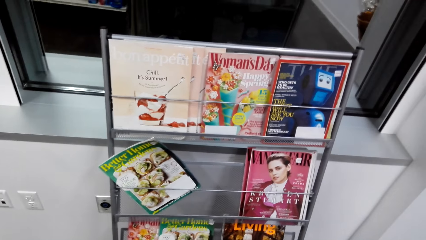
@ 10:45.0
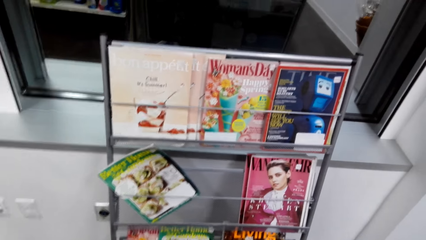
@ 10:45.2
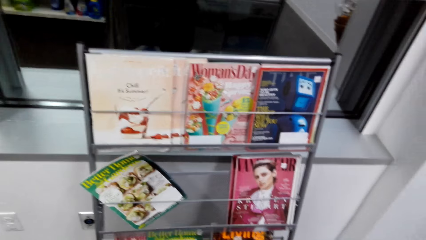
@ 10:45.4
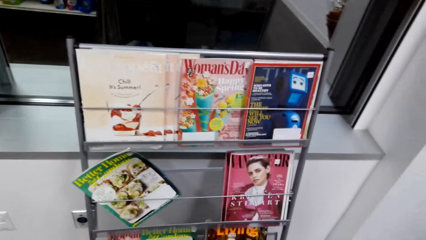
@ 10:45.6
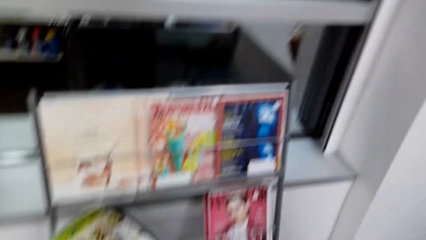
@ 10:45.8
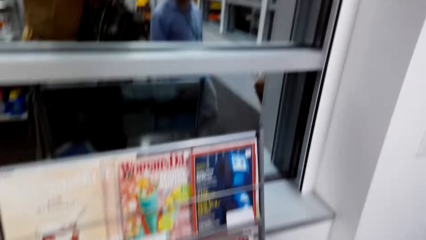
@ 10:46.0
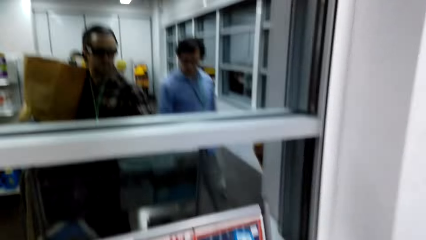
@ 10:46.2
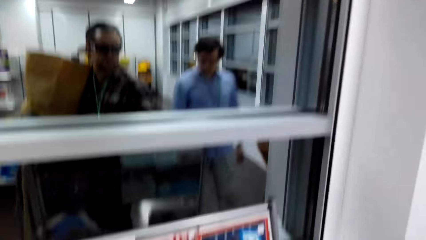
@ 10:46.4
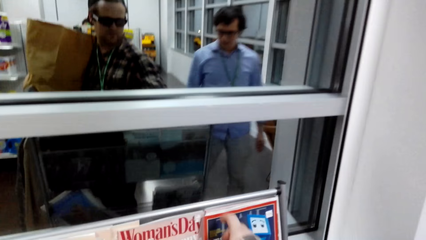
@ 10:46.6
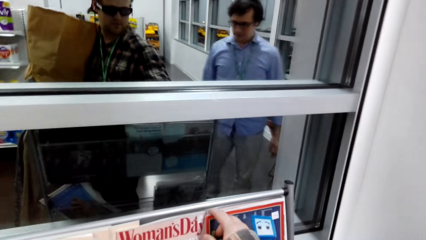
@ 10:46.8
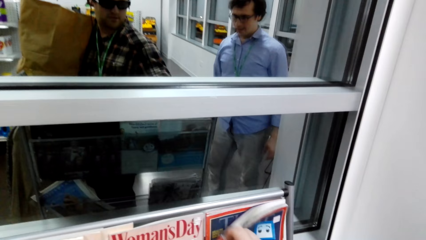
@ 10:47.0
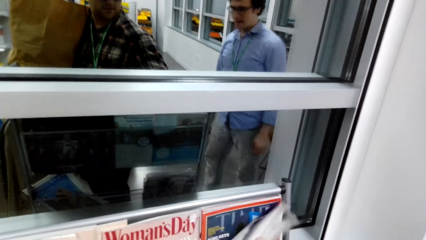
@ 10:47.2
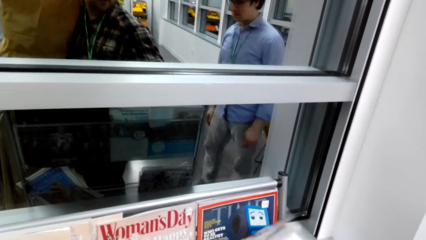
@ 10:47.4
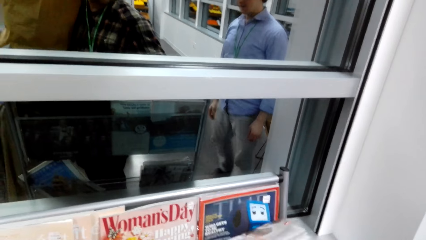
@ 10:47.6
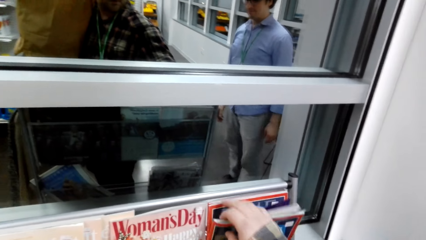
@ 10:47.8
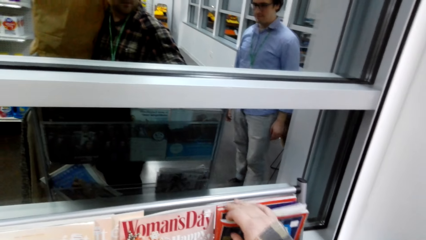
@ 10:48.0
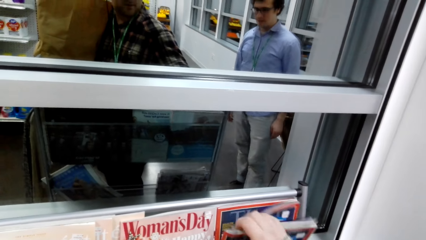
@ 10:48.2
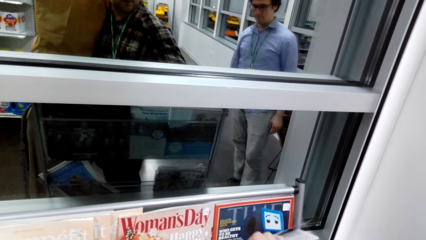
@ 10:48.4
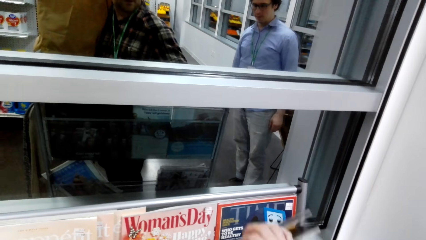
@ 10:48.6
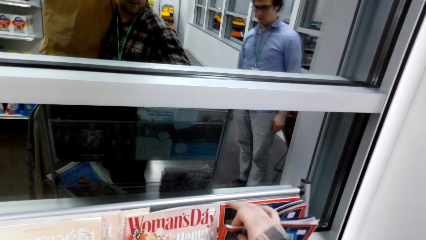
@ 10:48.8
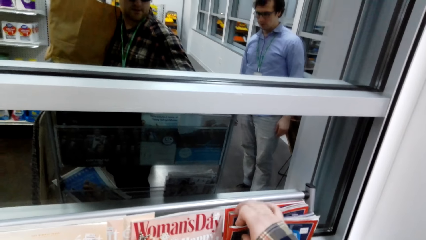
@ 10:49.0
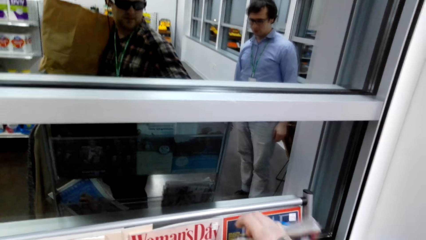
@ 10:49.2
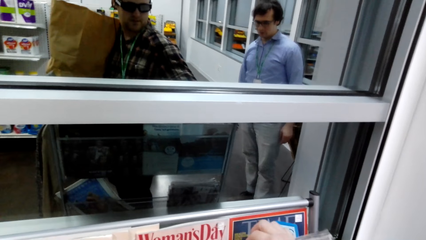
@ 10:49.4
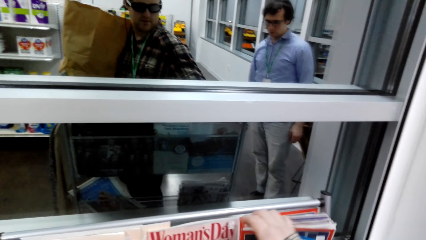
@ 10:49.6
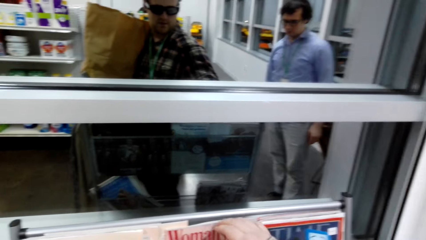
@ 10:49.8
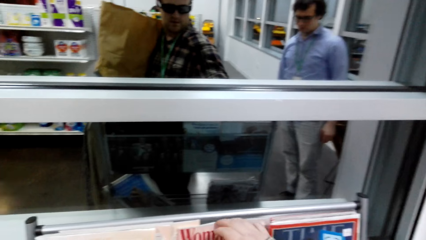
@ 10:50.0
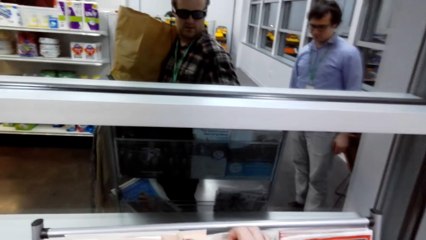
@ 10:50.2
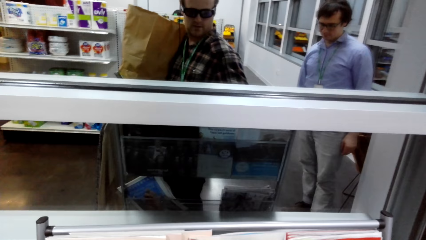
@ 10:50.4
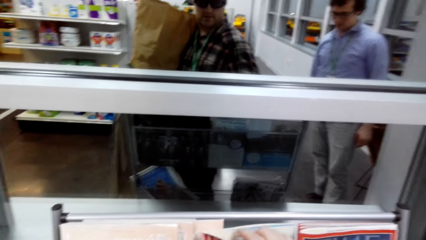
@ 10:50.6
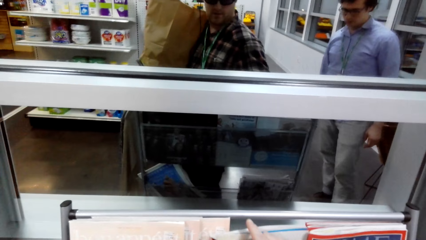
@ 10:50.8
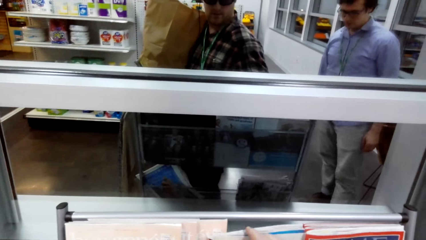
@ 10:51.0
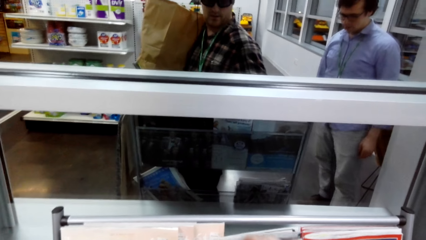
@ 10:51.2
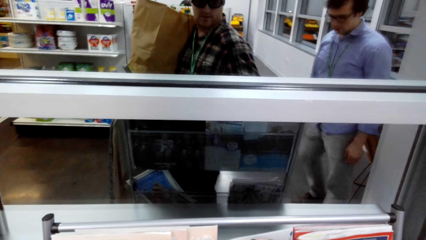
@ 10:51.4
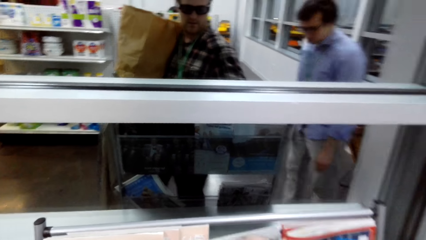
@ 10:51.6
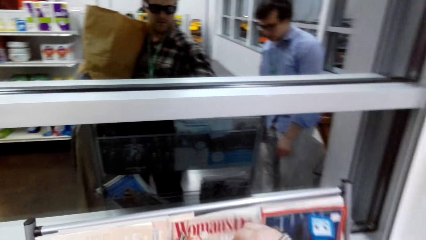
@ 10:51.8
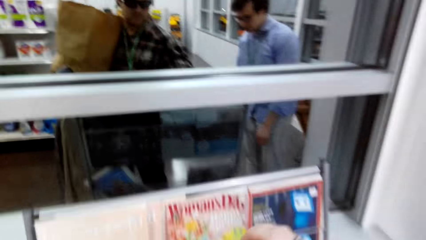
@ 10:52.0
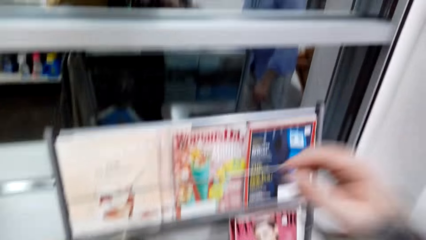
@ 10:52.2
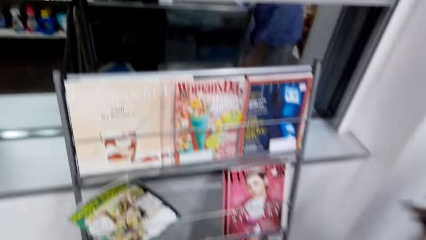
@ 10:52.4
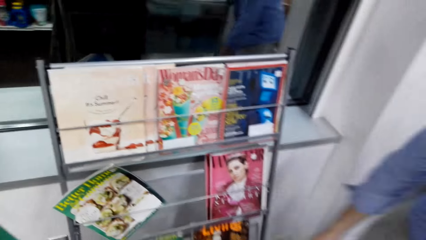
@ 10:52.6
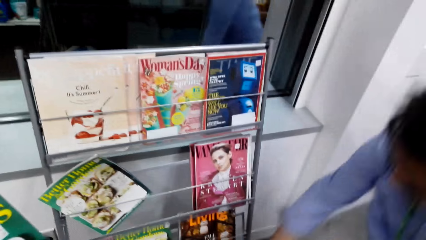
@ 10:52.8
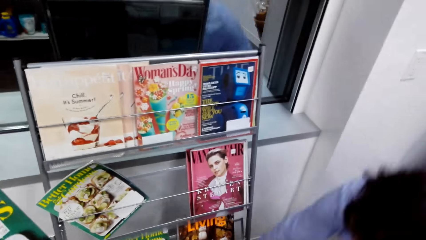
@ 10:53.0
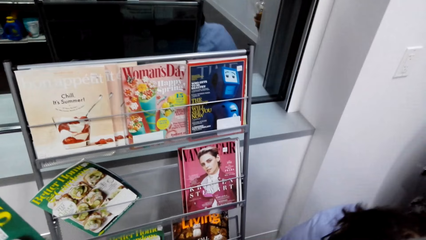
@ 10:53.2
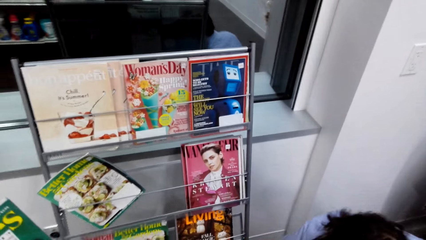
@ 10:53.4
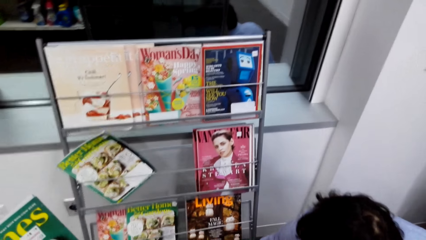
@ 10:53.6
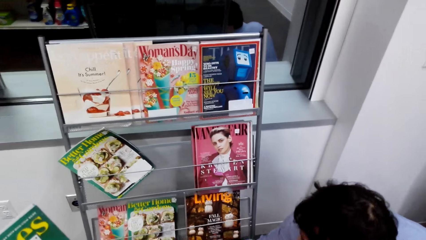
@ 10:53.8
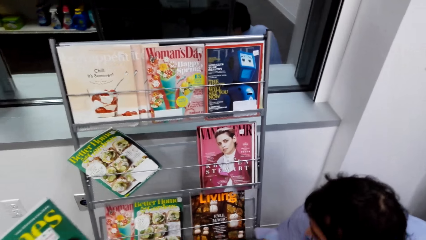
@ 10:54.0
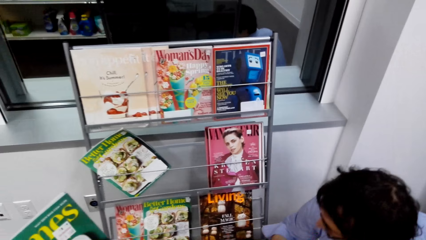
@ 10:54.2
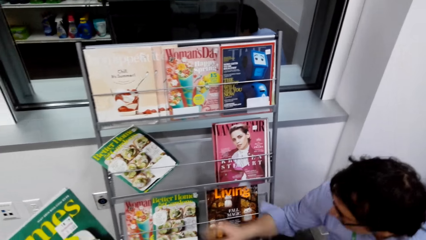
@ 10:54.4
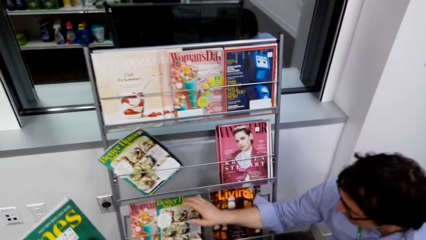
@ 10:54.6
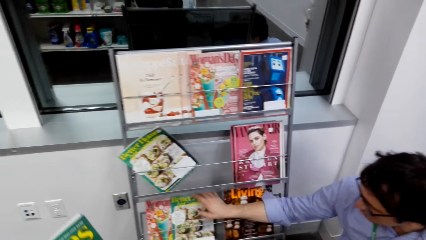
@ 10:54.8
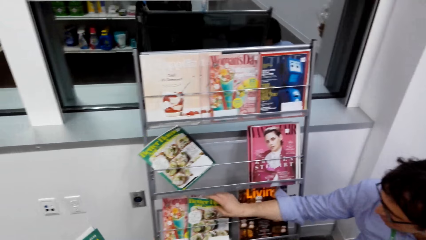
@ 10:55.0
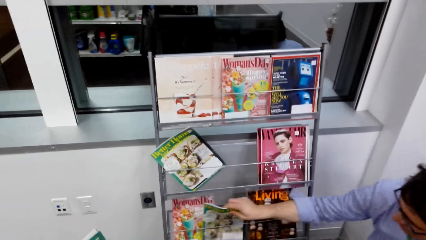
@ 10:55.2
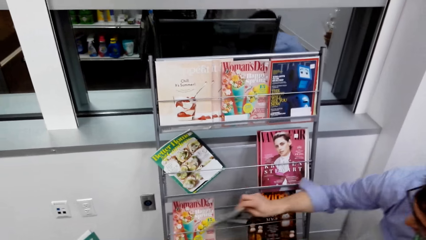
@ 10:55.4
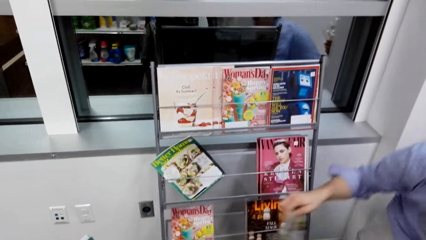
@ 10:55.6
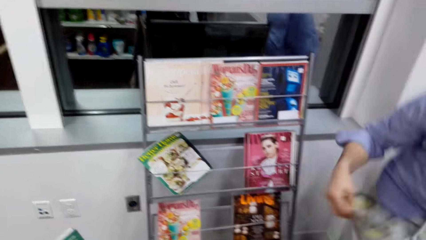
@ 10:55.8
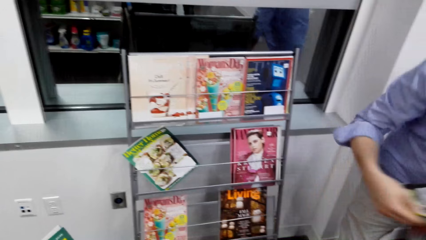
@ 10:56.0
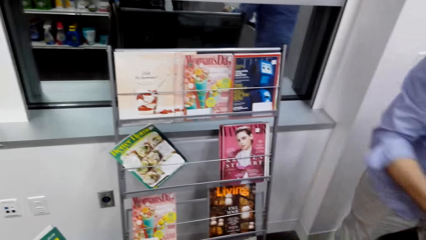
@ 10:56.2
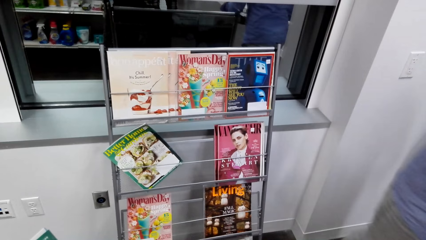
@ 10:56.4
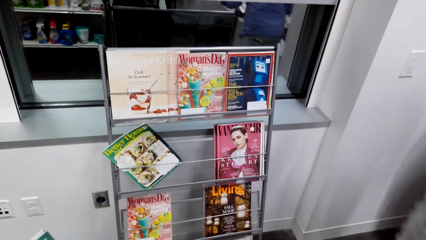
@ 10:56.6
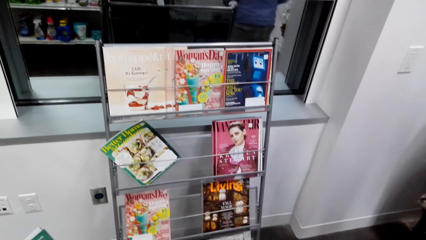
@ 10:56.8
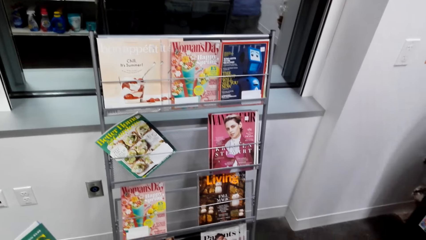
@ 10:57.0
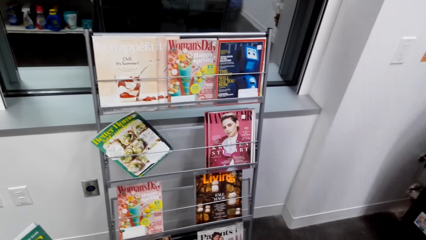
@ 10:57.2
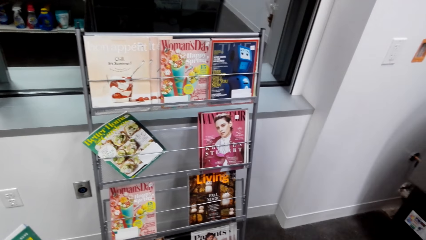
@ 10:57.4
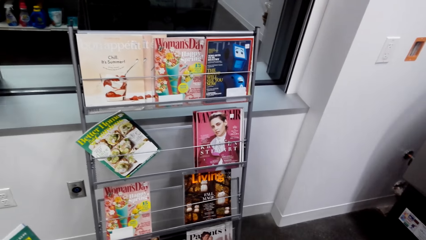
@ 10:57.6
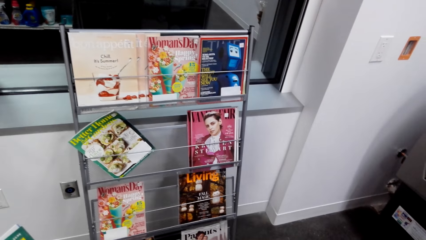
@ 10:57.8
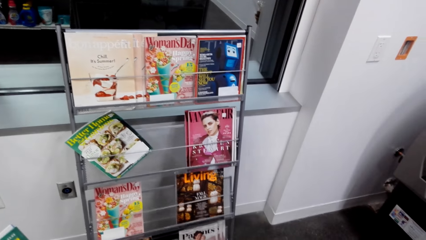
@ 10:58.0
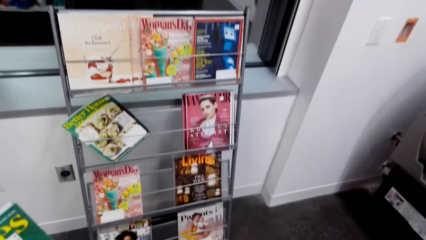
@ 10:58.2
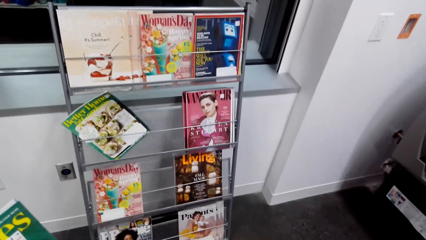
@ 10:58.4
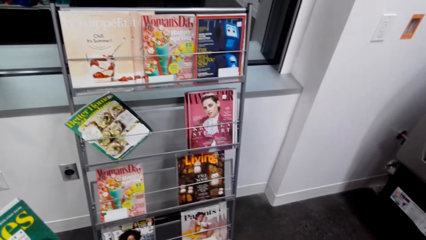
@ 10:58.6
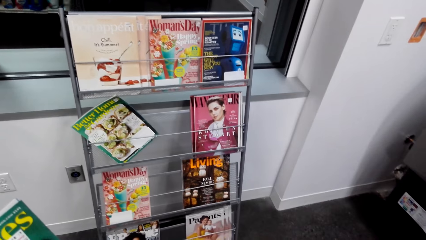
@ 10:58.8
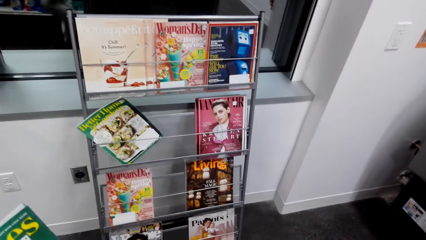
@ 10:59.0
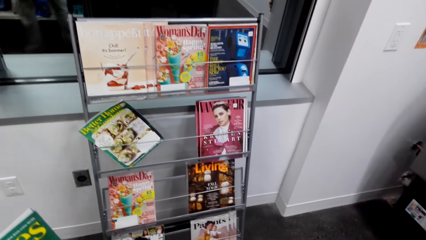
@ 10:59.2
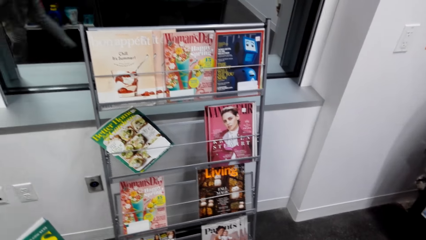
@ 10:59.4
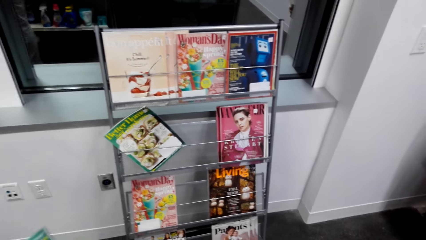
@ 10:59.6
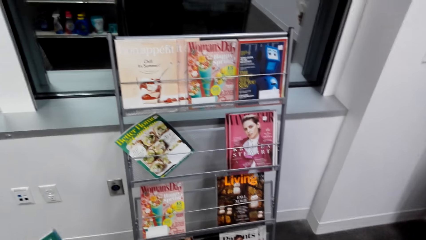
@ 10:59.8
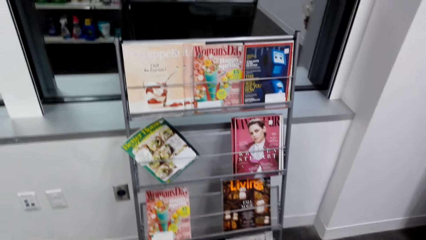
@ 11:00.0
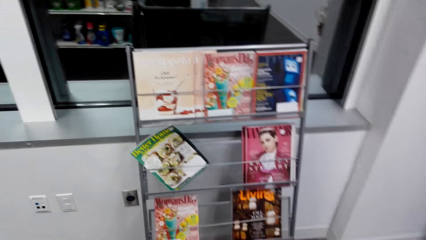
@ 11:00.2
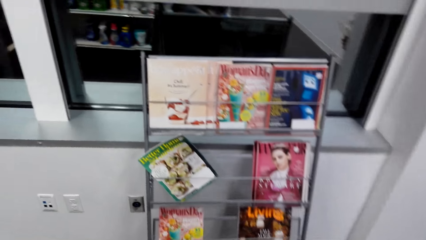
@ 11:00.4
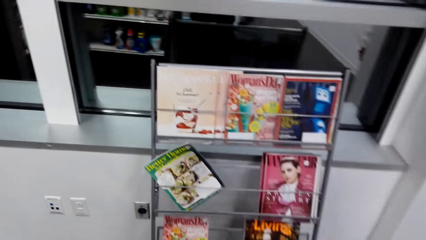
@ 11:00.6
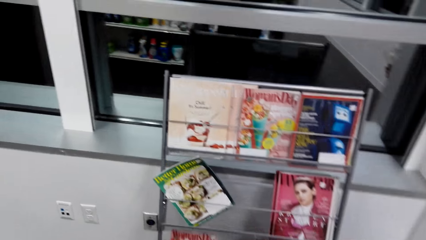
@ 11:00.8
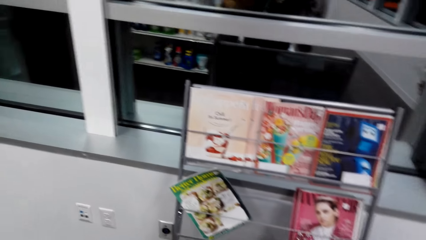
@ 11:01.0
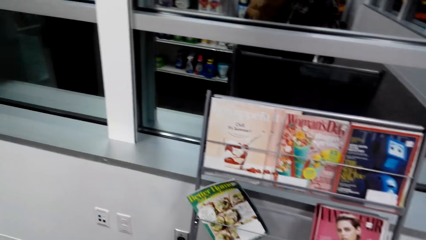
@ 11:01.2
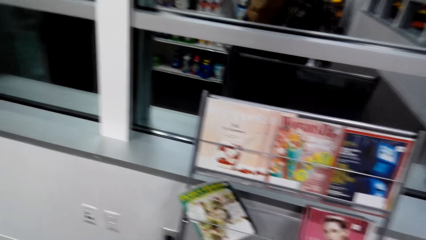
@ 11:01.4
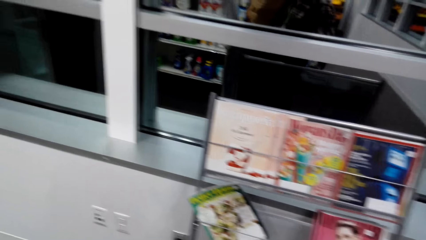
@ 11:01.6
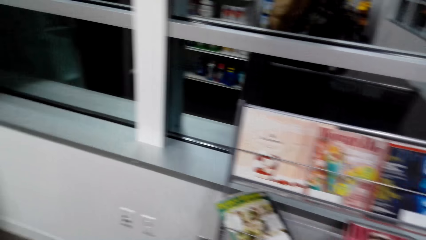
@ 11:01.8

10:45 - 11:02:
The camera wearer picks up the magazine. They search through the magazine. A man picks up the magazine.
